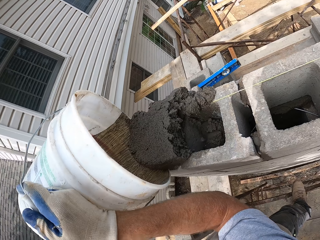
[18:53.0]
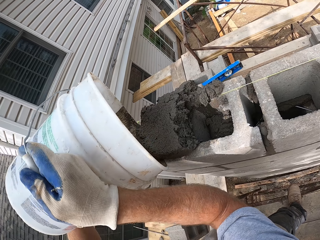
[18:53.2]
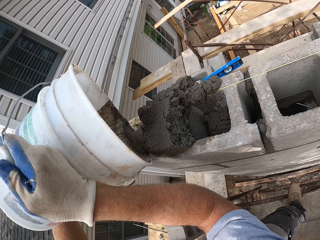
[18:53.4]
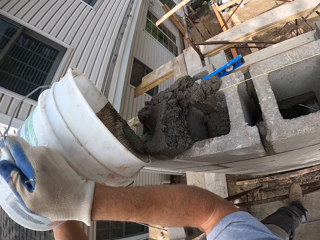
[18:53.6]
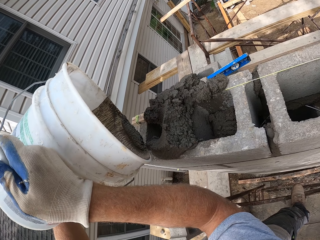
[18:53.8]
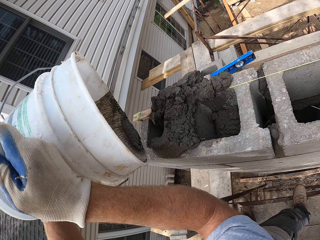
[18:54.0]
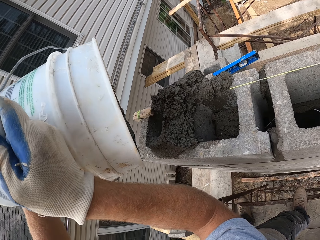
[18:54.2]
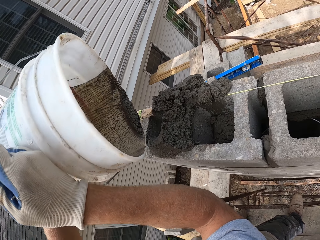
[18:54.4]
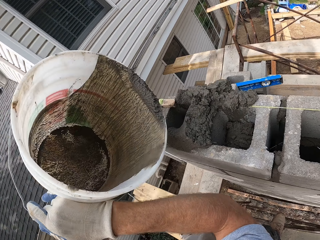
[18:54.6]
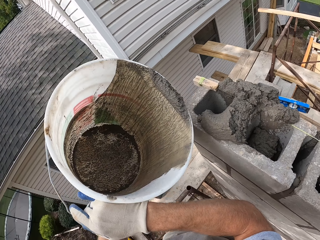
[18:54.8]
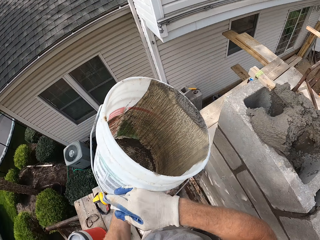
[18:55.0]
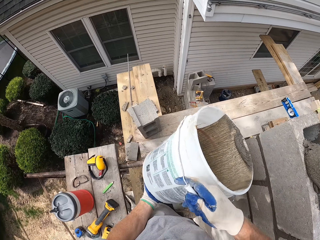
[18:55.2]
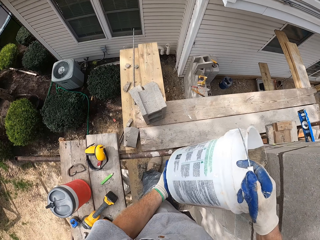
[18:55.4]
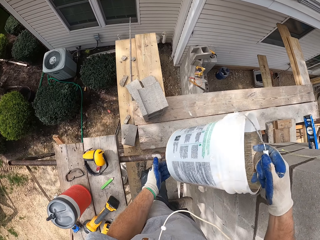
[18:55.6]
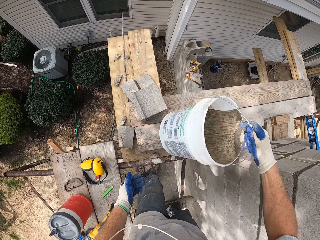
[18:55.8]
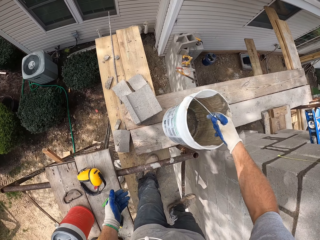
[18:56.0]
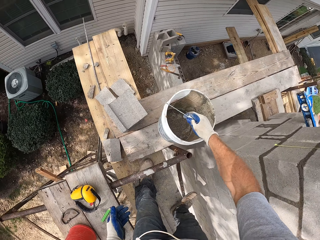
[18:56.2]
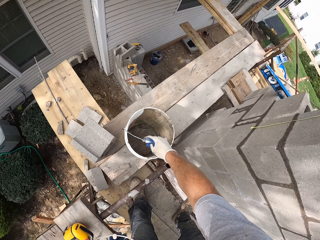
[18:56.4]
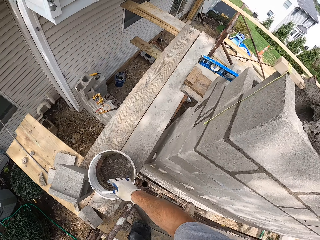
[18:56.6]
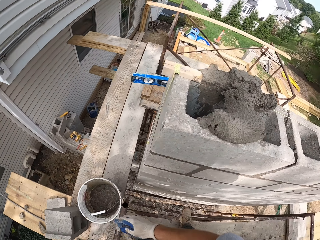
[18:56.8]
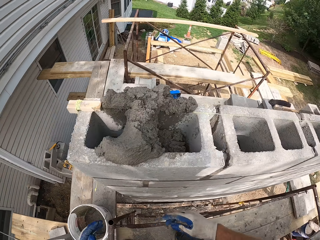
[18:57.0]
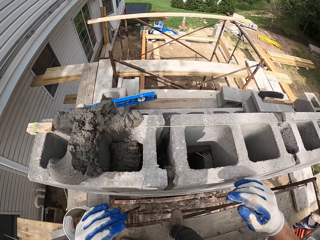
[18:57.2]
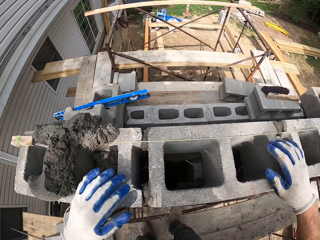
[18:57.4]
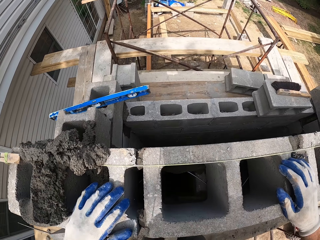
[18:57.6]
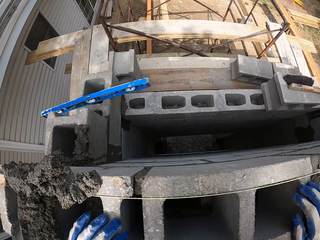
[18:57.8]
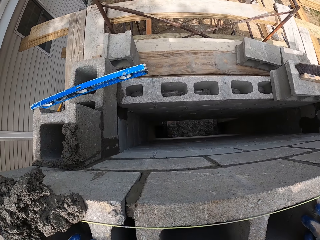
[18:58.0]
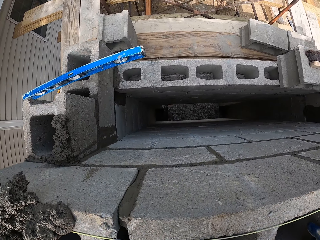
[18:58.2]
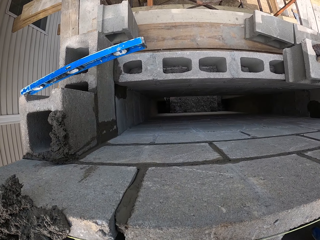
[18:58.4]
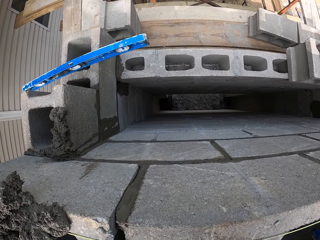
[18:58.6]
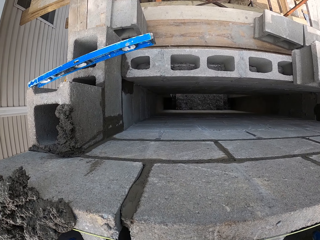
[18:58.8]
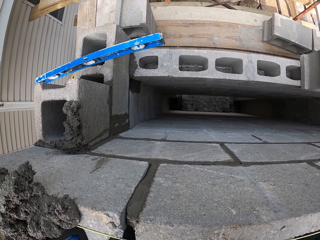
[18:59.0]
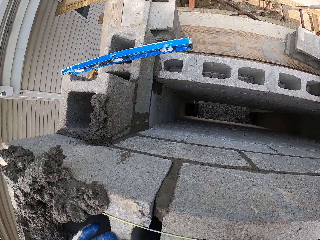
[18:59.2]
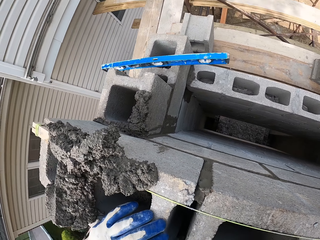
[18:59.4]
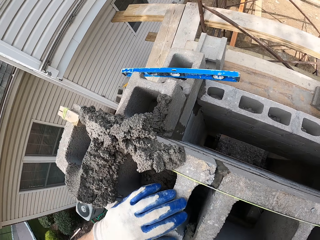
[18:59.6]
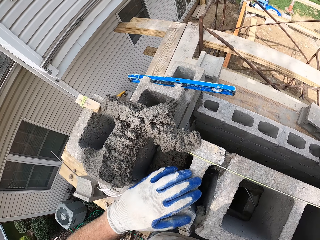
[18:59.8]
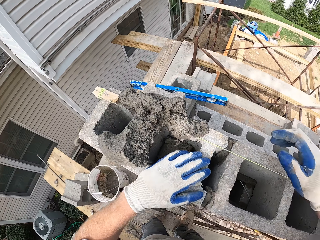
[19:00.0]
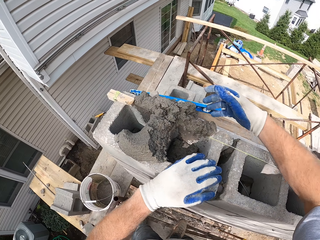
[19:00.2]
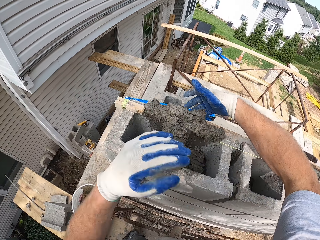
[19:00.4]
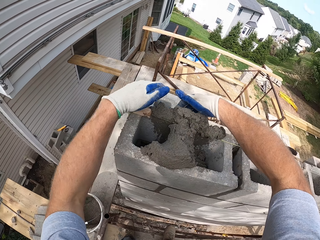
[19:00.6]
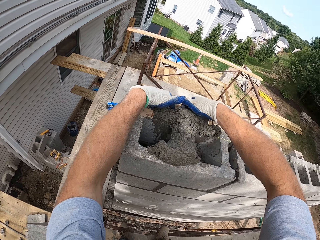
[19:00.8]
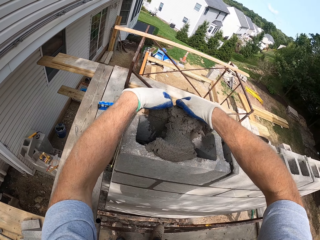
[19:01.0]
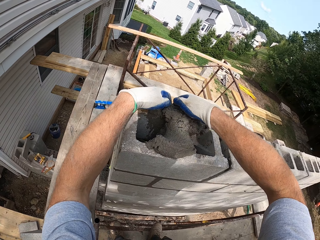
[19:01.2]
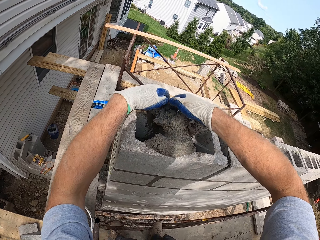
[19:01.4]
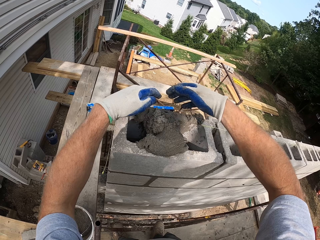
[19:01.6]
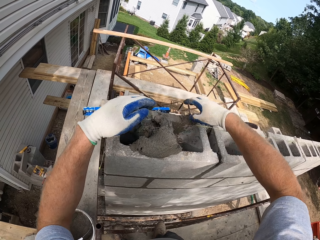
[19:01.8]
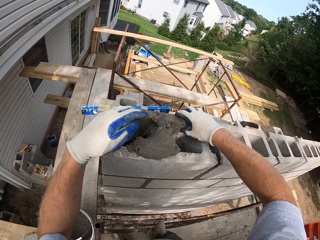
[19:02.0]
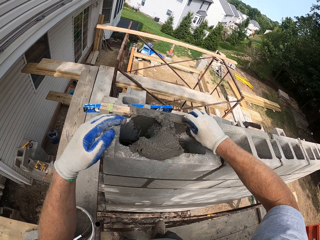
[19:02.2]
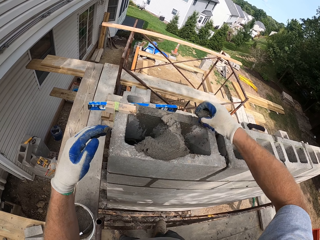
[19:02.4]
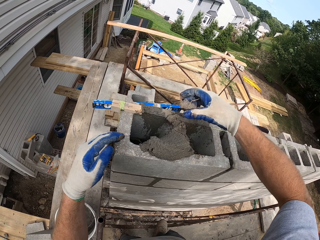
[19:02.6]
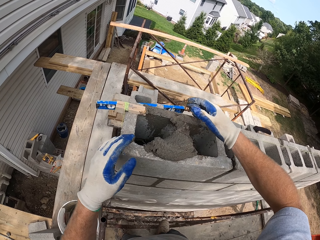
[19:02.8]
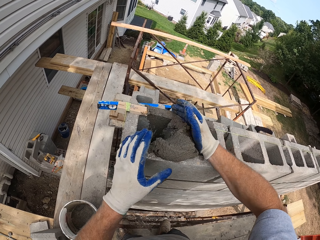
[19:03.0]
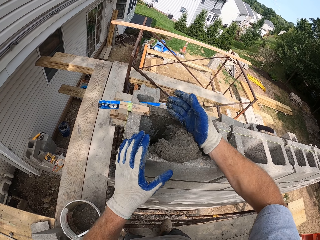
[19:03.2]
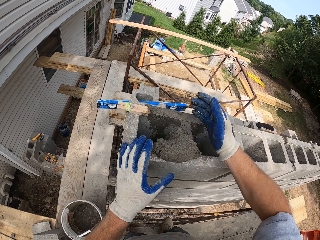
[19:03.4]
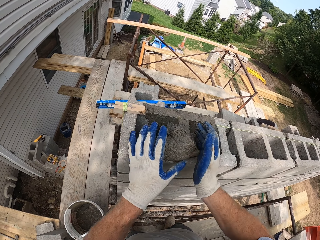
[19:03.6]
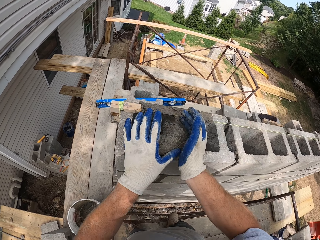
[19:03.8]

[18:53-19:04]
The camera wearer puts the bucket on the wooden pieces. He holds the bricks. He pulls the cement in the holes with his hands.

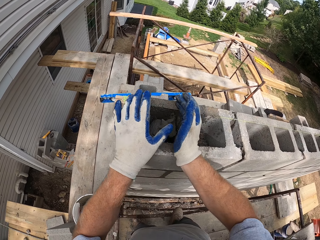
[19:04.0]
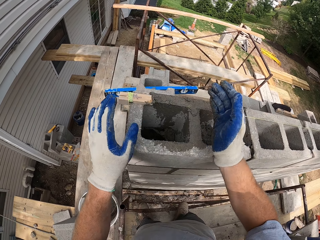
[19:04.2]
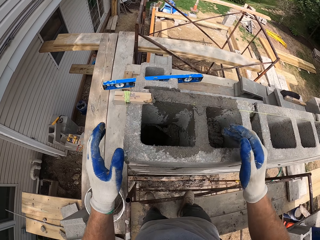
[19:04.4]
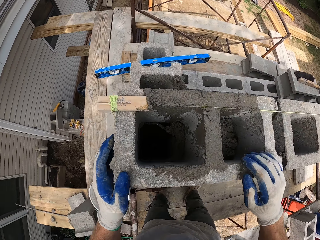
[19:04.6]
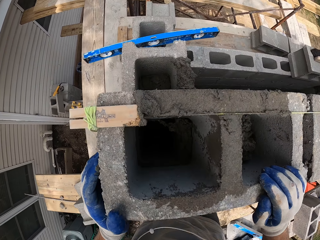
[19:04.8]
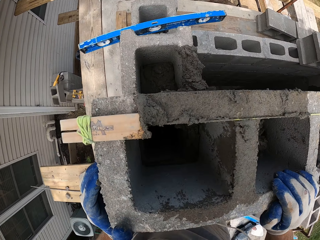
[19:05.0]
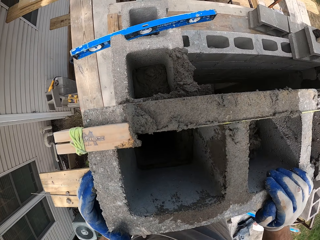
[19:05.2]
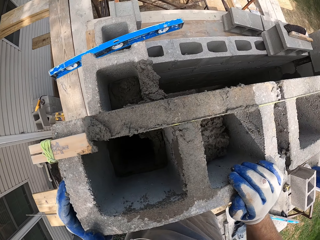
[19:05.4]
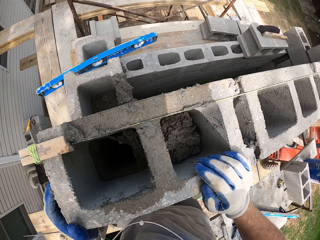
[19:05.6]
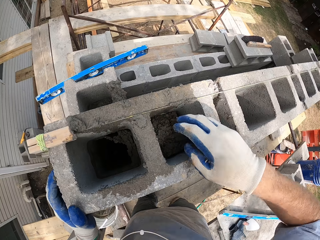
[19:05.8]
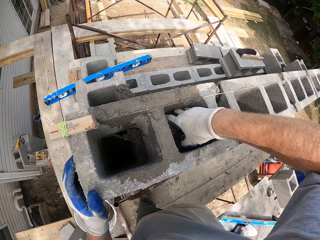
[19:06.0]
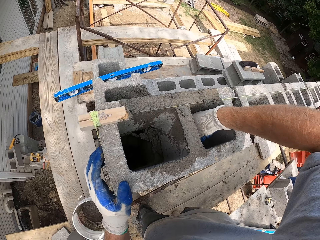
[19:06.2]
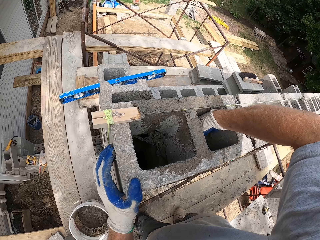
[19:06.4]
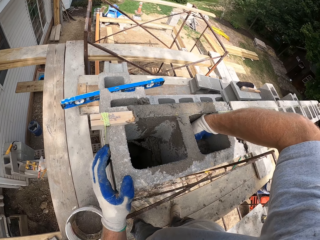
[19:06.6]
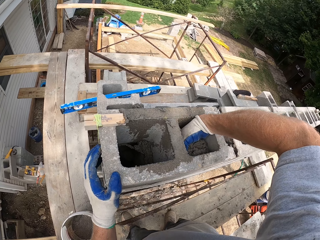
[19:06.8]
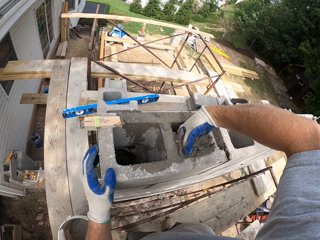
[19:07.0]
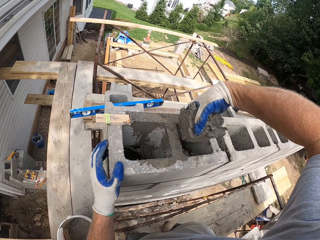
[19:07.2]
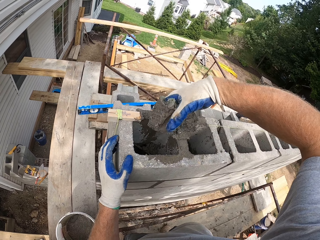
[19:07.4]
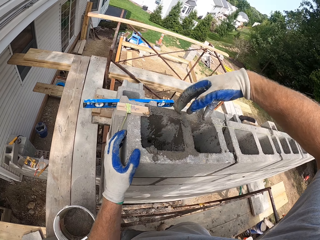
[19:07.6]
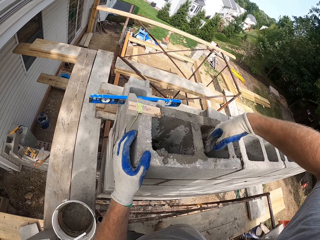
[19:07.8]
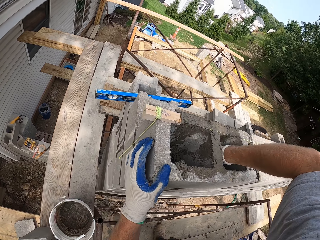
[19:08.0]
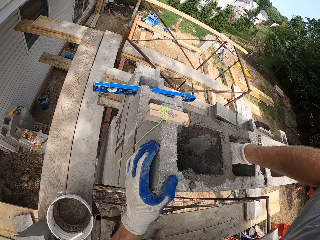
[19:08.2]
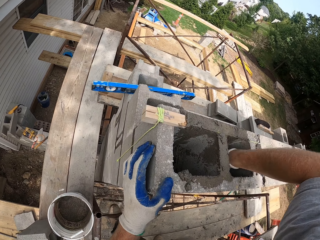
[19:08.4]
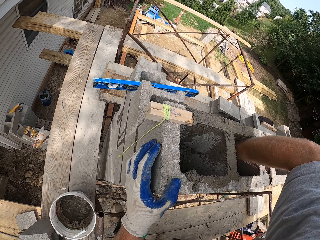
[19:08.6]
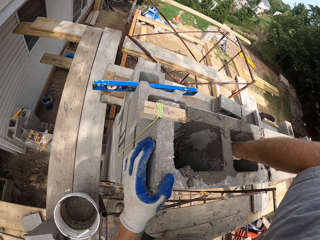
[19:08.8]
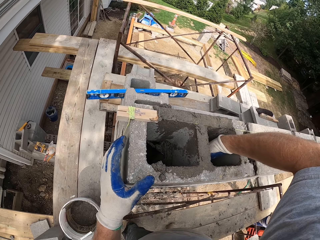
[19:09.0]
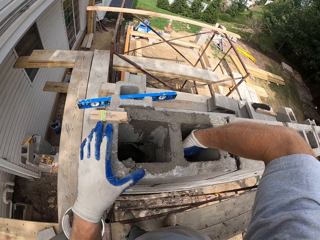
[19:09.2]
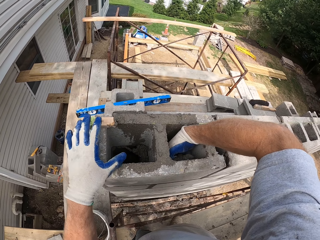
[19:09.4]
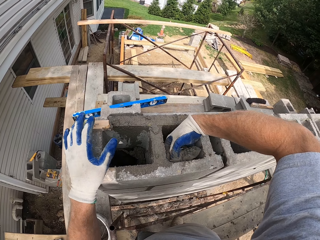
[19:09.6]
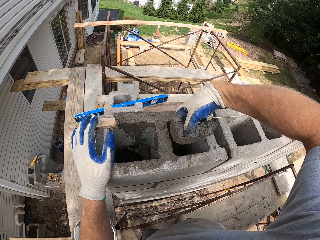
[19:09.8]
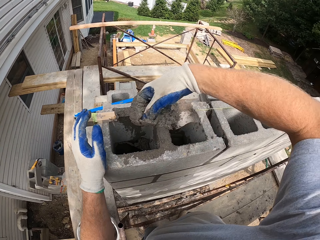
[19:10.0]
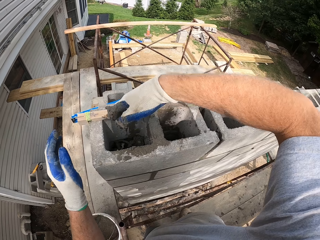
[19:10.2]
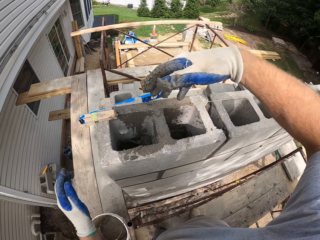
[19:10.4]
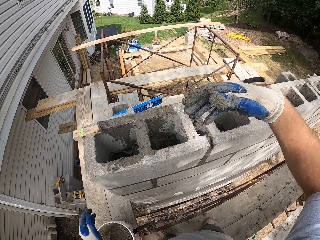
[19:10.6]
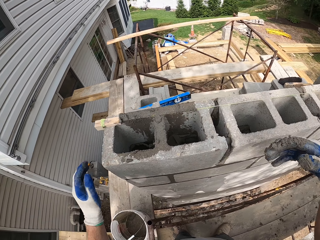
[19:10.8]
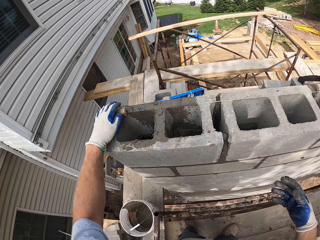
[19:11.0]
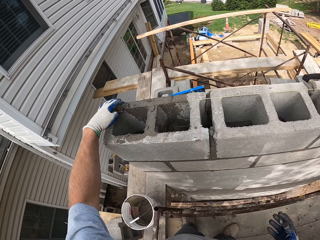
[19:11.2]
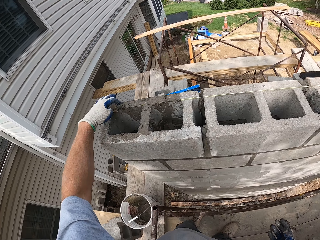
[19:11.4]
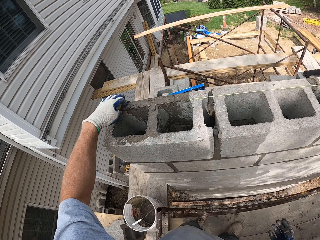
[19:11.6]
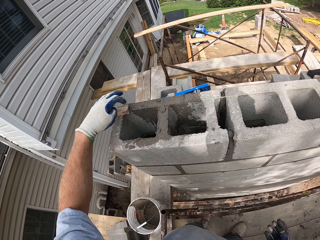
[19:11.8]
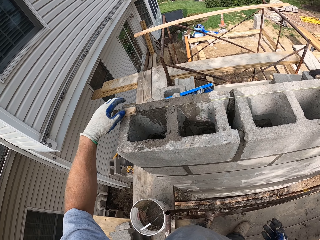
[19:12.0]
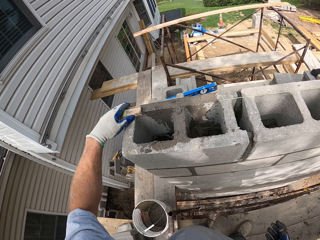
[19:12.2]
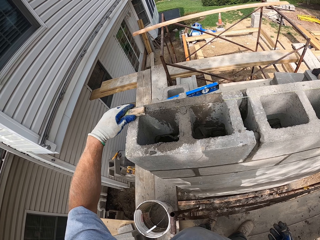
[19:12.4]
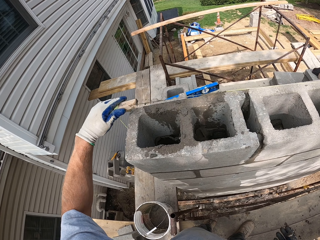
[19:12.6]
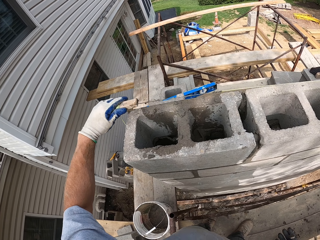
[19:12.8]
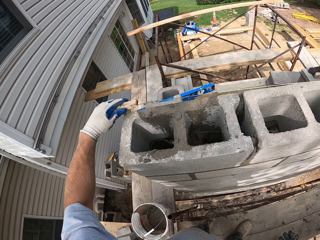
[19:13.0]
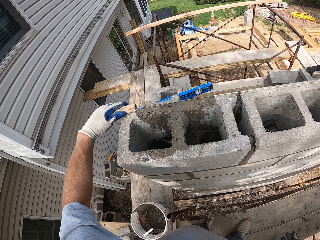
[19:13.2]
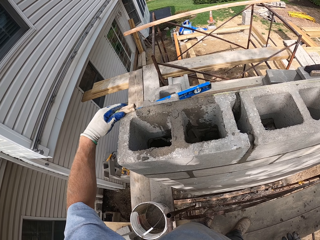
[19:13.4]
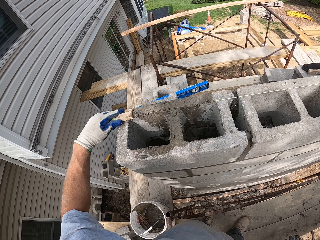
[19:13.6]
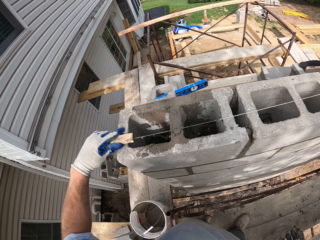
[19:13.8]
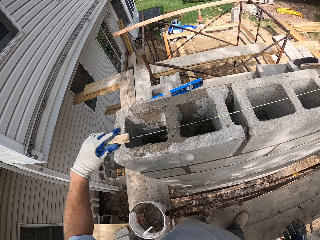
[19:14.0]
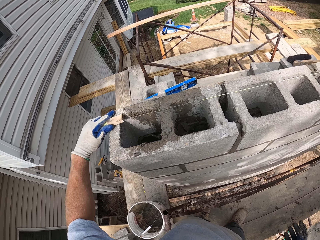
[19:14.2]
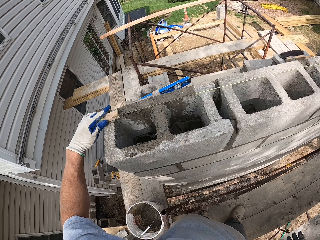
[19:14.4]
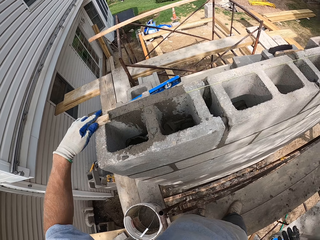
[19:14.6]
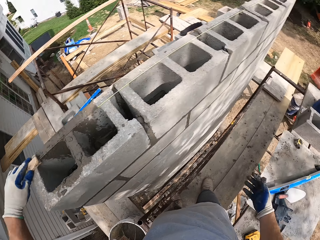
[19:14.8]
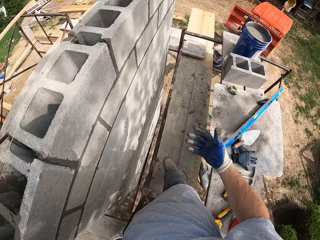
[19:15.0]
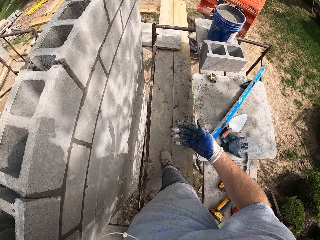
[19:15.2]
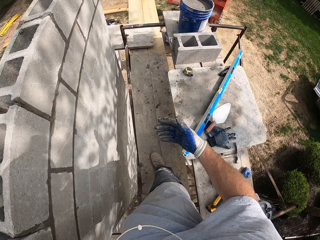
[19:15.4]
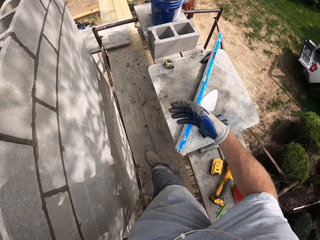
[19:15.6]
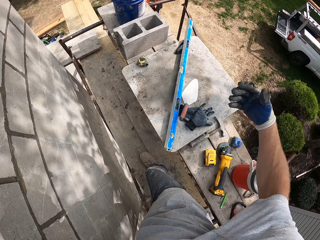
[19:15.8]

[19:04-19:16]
The camera wearer looks into the block hole. They scoop some cement from one hole and put the cement in the other hole. They scoop some cement from one hole again and put the cement in the other hole again. They move the rope aside. They walk forward.
